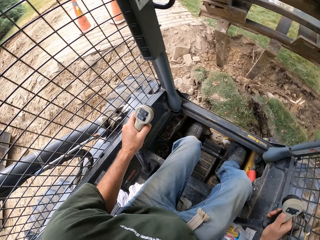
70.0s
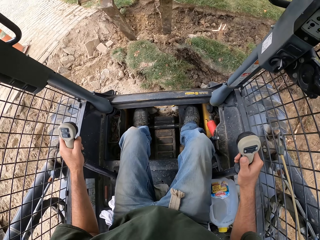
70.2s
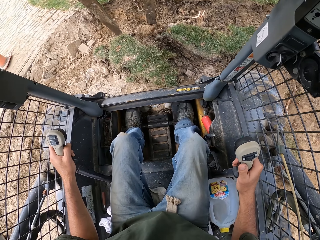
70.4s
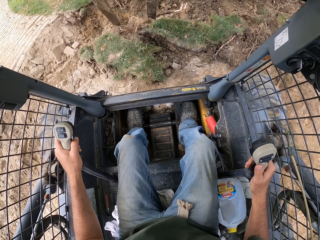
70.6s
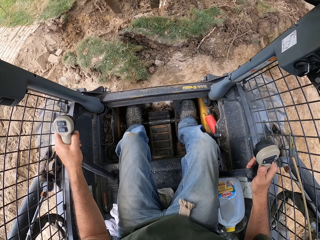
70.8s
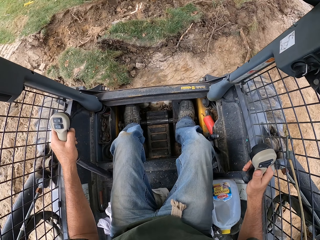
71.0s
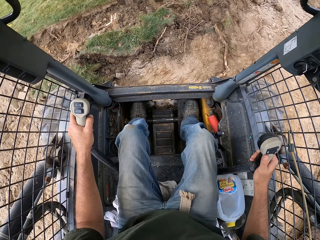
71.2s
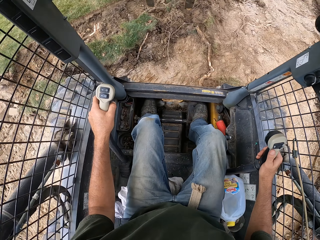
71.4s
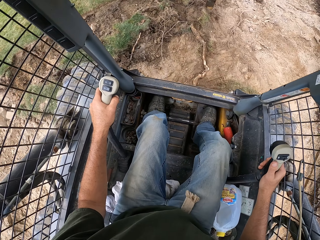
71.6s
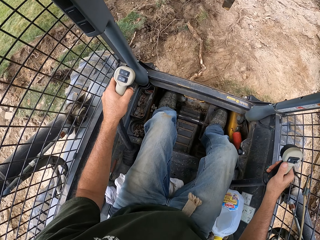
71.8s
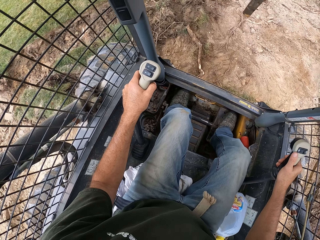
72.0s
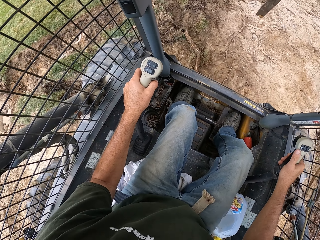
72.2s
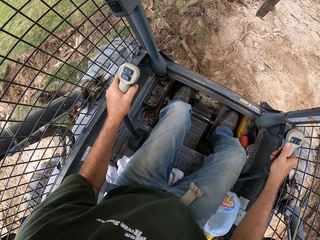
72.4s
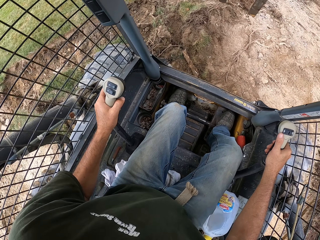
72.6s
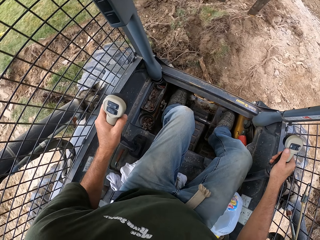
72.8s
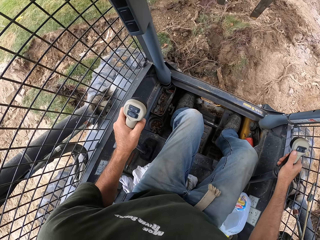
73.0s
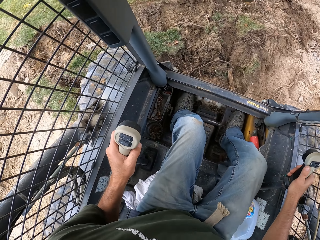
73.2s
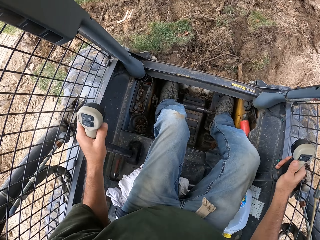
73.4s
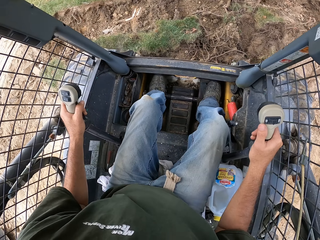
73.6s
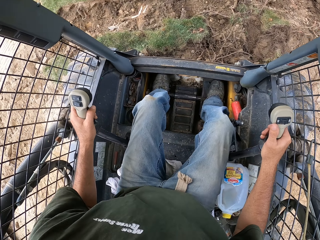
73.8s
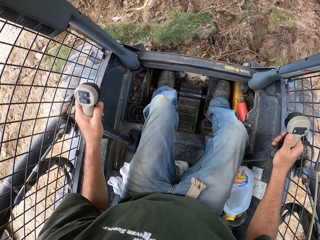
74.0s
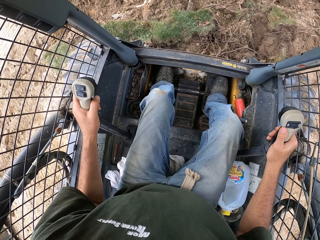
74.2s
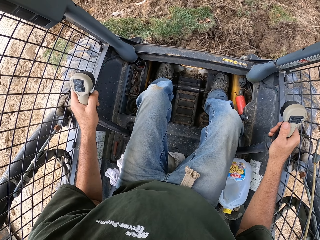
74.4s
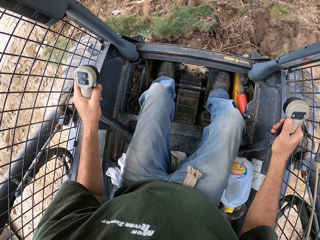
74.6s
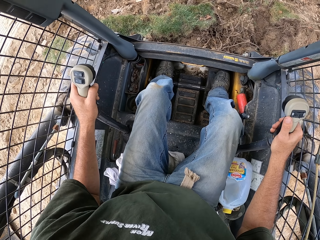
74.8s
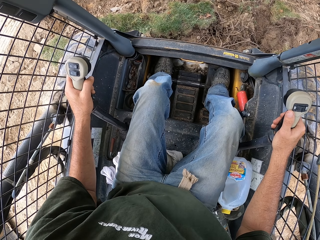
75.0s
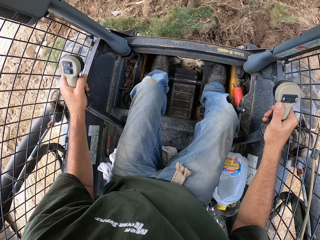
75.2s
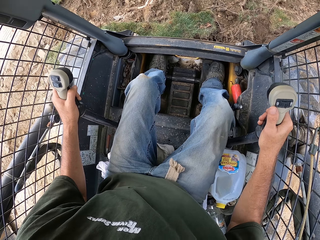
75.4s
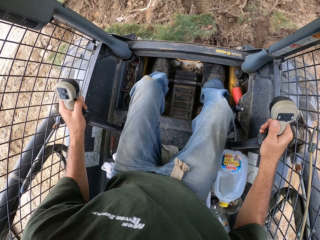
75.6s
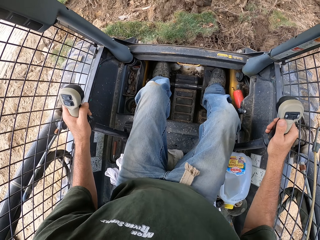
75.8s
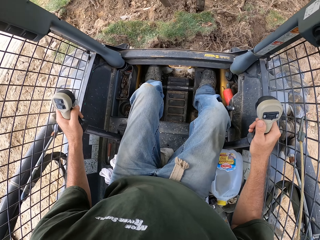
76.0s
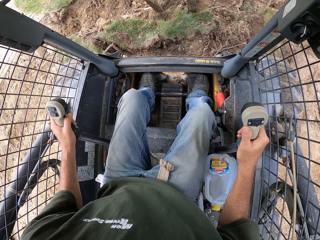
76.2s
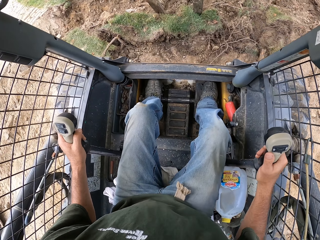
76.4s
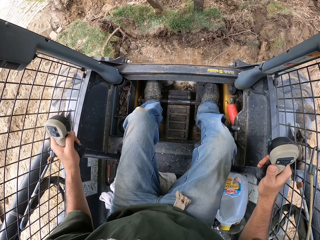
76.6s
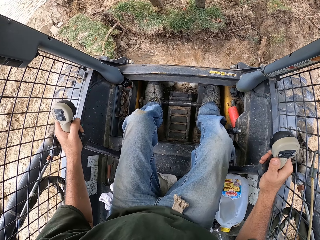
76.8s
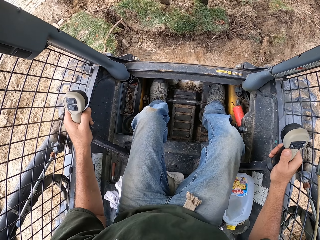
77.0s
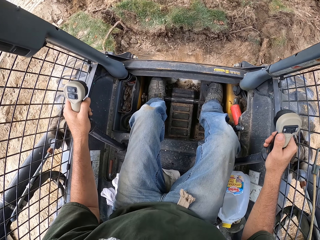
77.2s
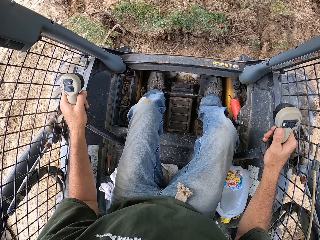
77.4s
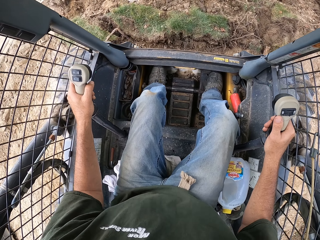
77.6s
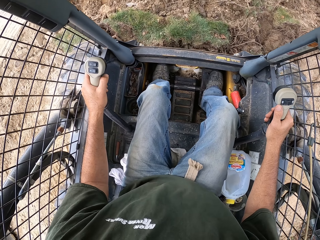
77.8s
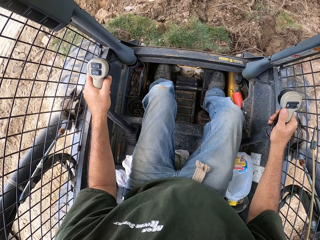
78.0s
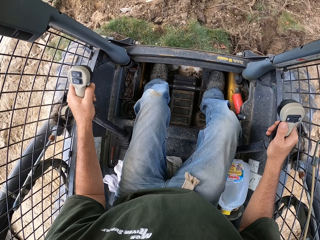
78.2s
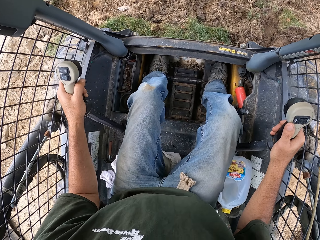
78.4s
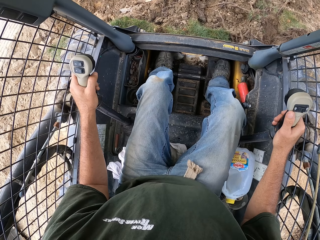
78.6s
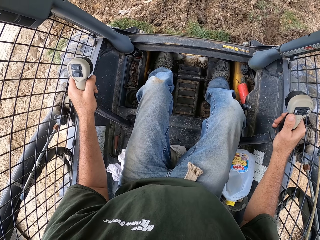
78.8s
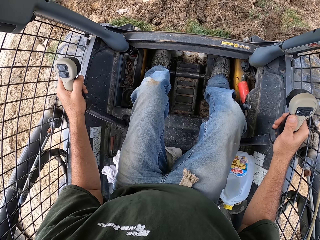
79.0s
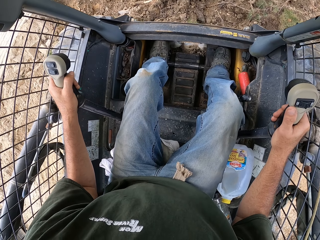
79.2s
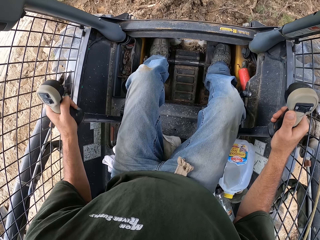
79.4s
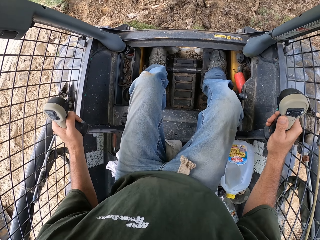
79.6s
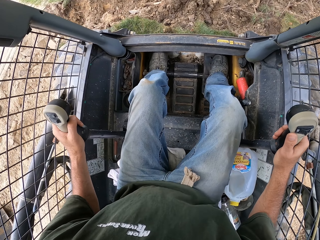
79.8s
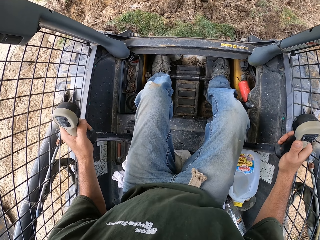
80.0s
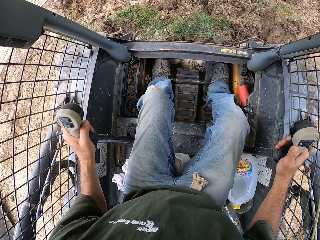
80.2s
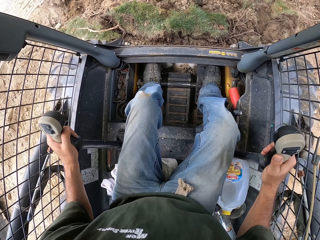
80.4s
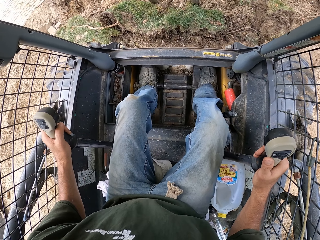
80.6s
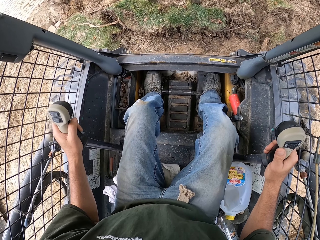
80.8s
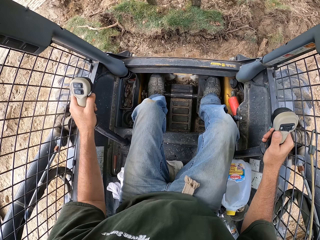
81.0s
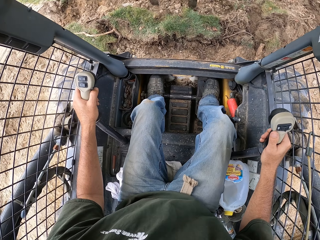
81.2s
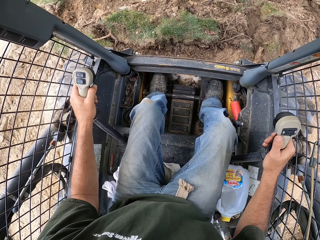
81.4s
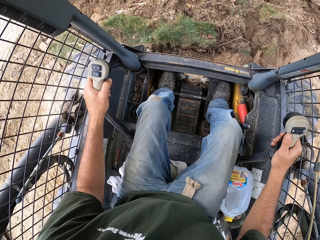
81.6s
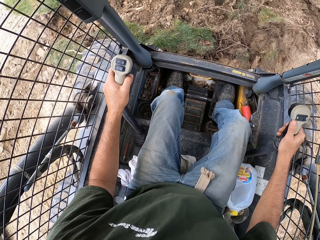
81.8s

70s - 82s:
The camera wearer turns the tractor. They plough.

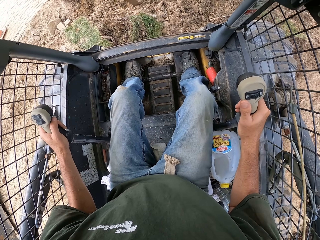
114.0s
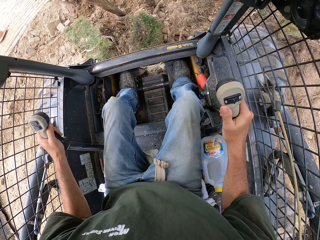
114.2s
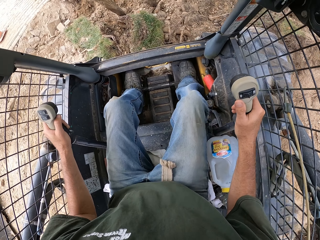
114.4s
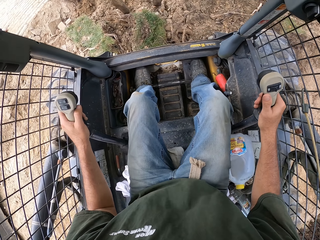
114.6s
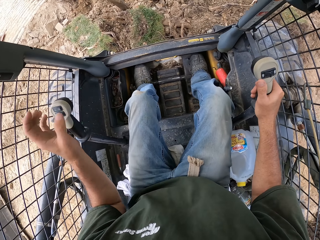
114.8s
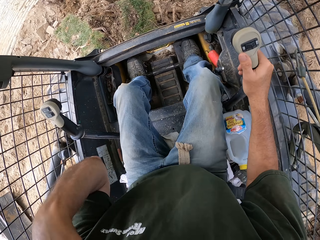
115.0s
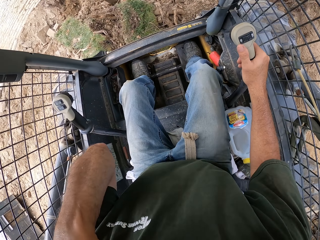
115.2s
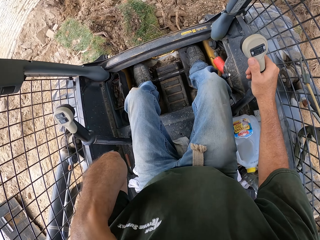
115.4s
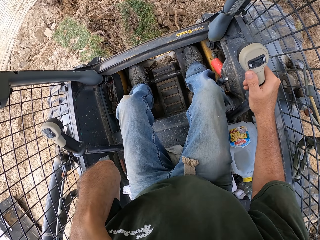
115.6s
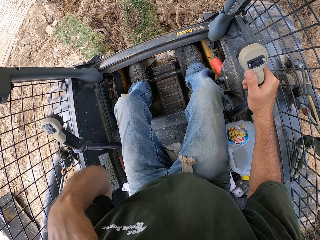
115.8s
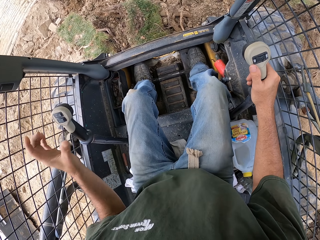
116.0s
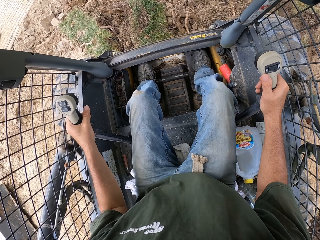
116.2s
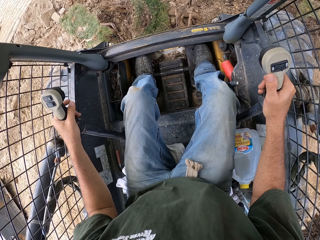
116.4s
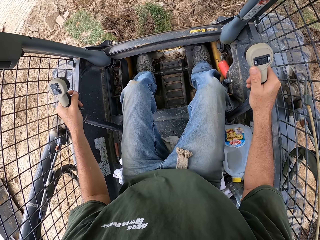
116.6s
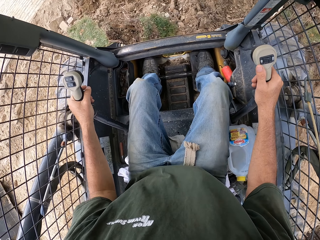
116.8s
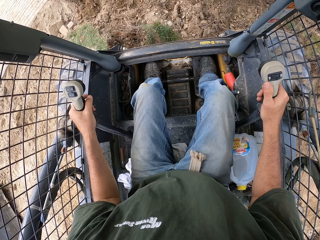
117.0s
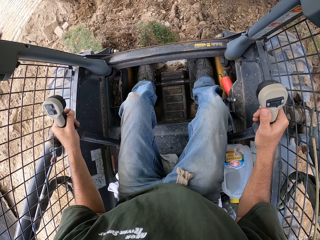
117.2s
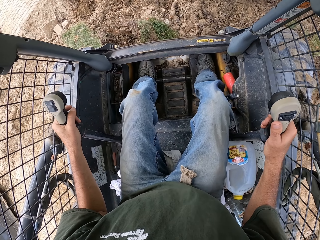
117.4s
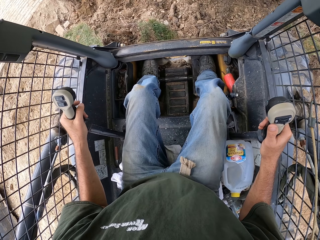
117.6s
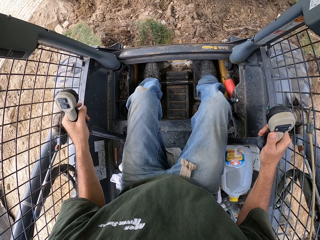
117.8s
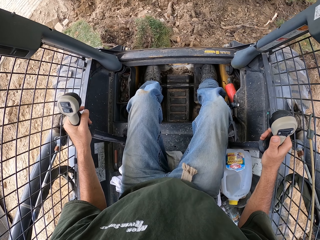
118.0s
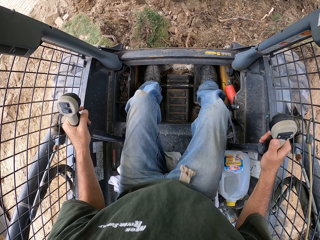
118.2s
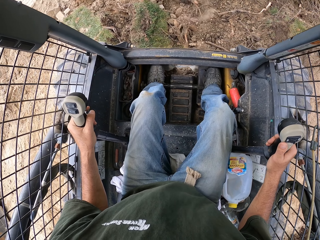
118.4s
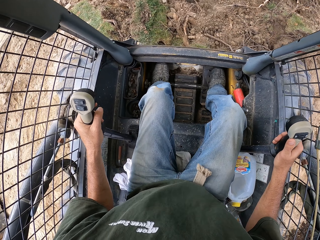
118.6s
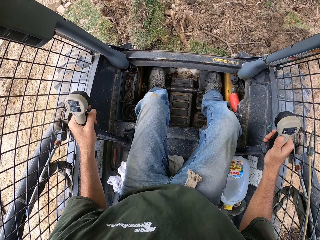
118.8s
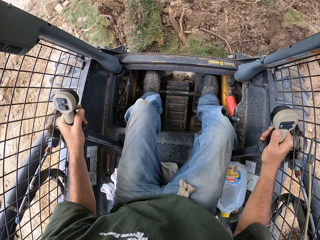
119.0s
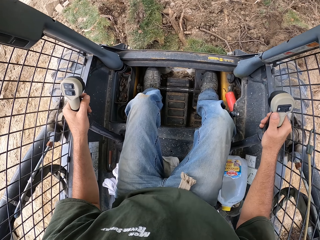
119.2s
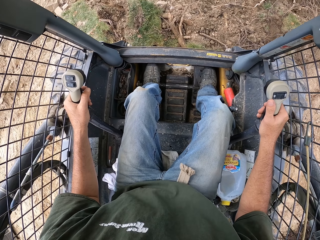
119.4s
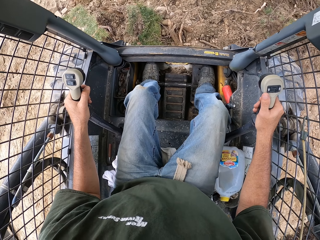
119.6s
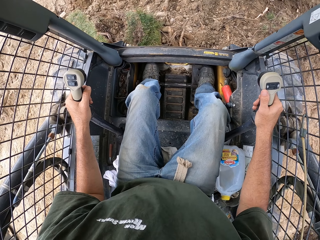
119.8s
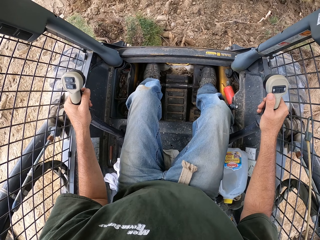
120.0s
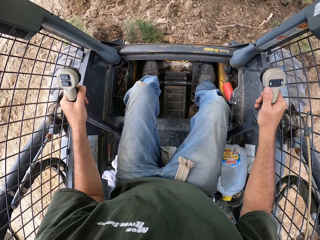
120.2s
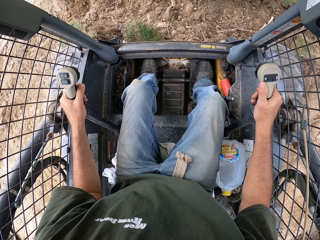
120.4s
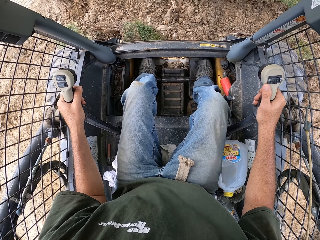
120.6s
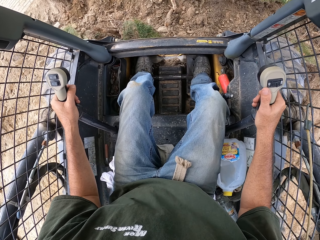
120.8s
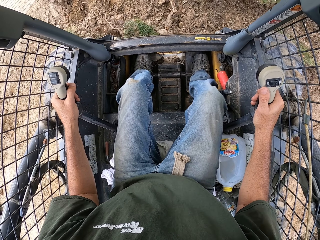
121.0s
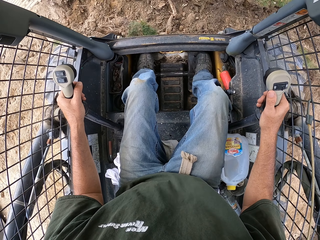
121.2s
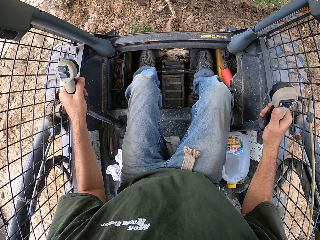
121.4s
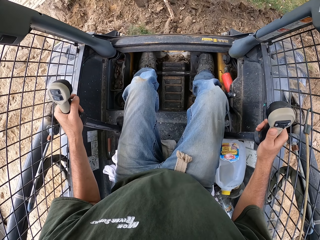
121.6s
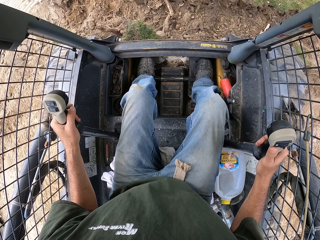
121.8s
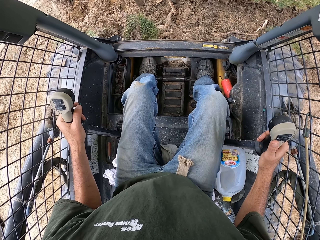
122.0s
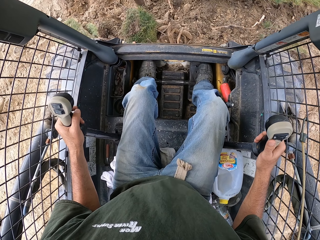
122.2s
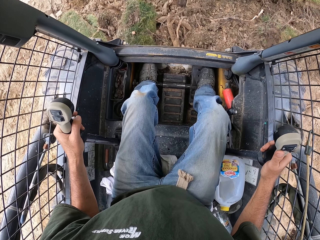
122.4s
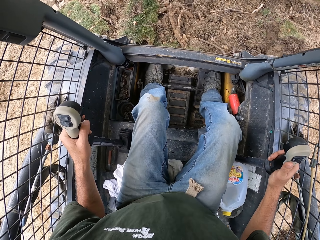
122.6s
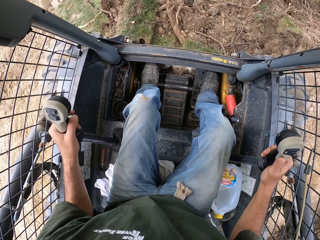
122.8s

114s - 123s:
The camera wearer adjusts the camera. They hold the hand brakes. They plough.
